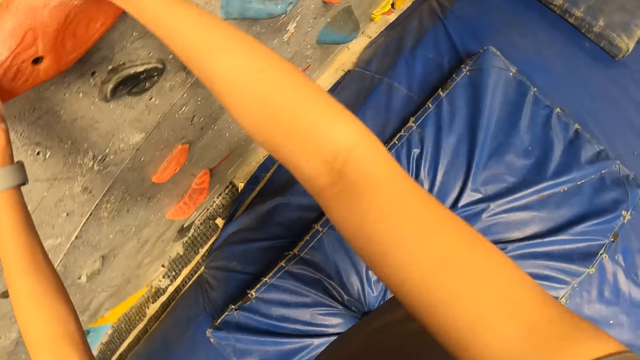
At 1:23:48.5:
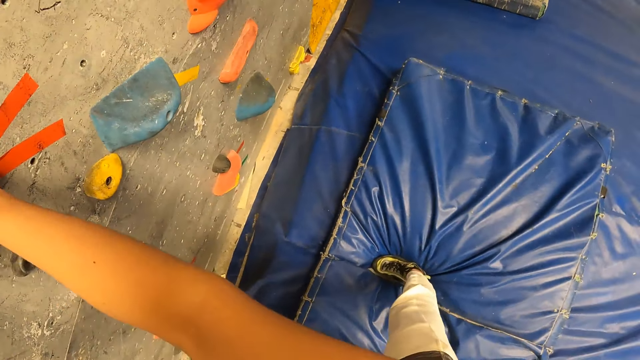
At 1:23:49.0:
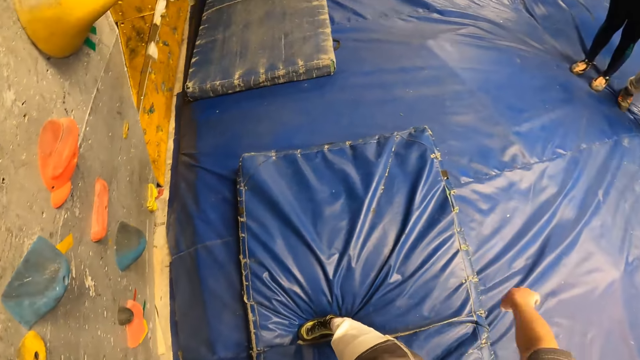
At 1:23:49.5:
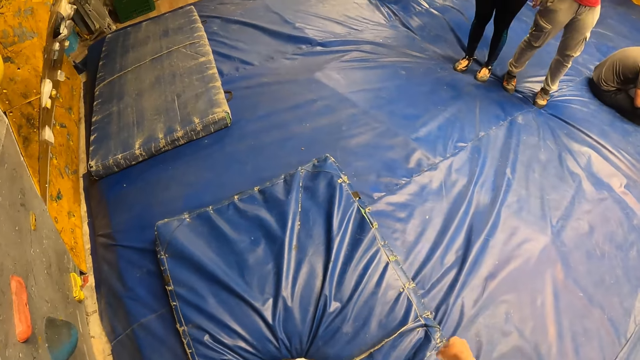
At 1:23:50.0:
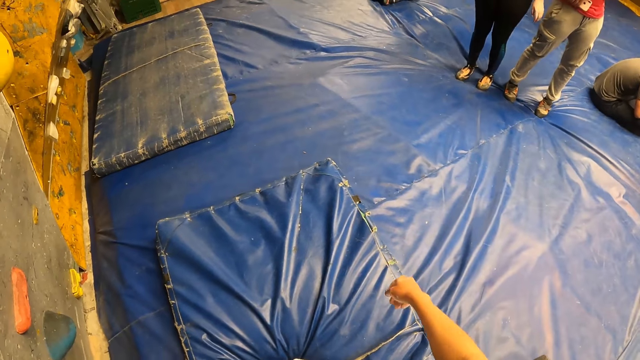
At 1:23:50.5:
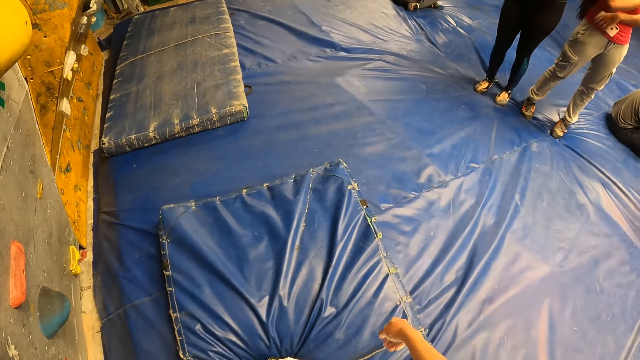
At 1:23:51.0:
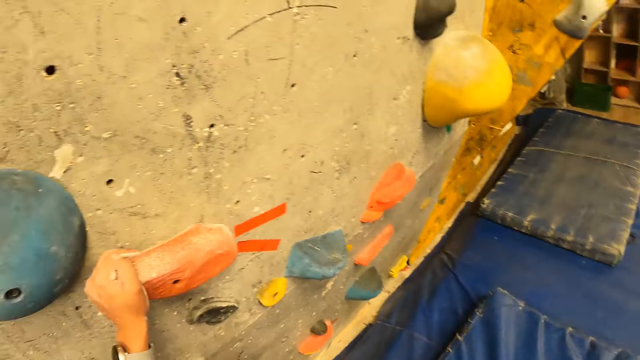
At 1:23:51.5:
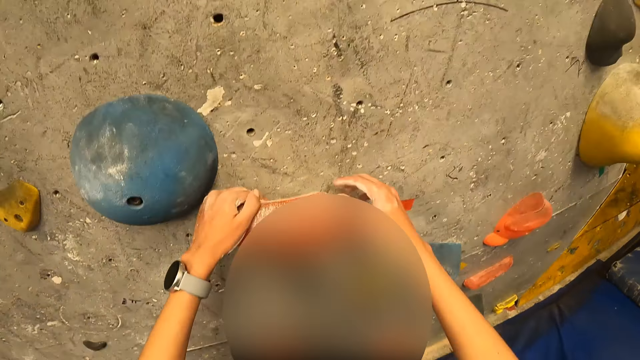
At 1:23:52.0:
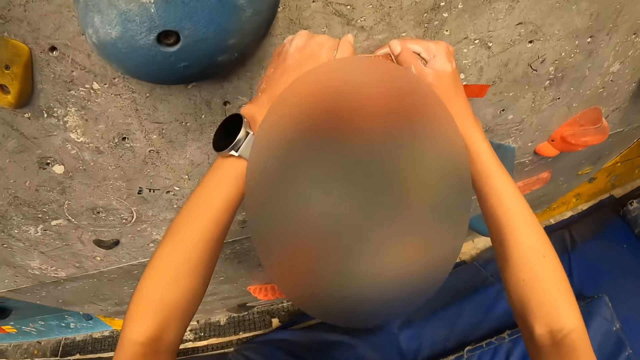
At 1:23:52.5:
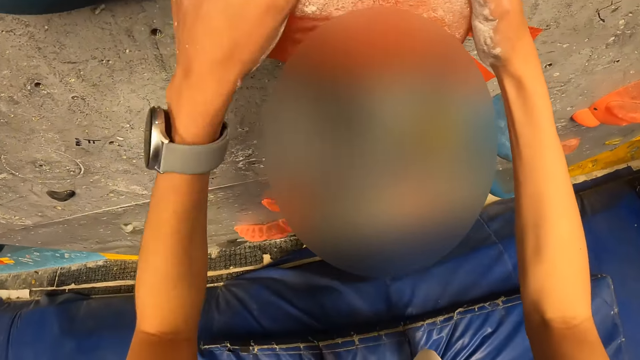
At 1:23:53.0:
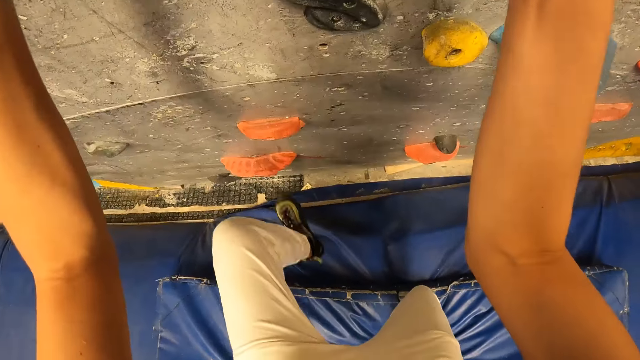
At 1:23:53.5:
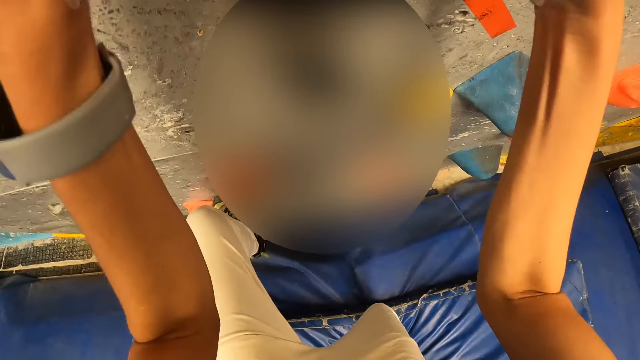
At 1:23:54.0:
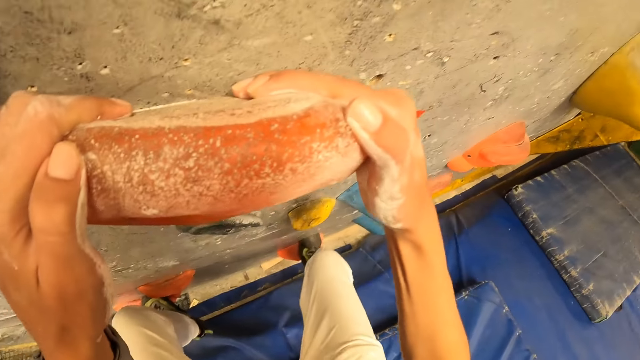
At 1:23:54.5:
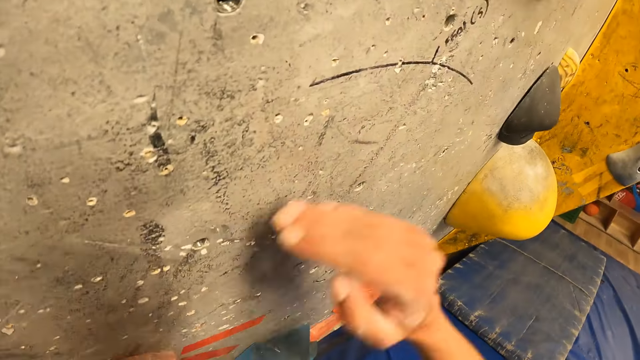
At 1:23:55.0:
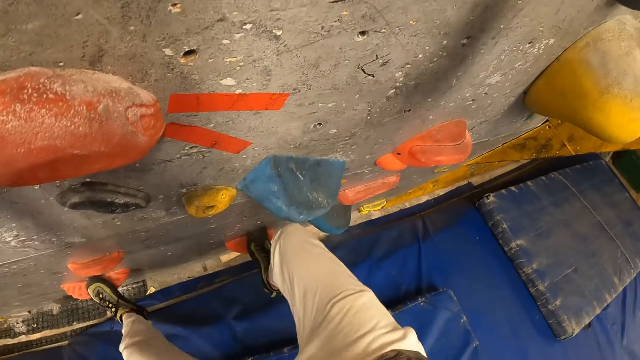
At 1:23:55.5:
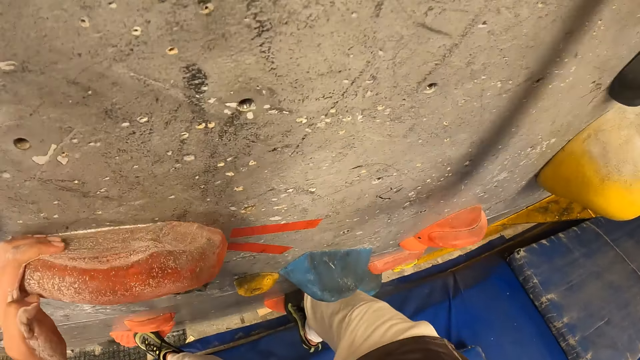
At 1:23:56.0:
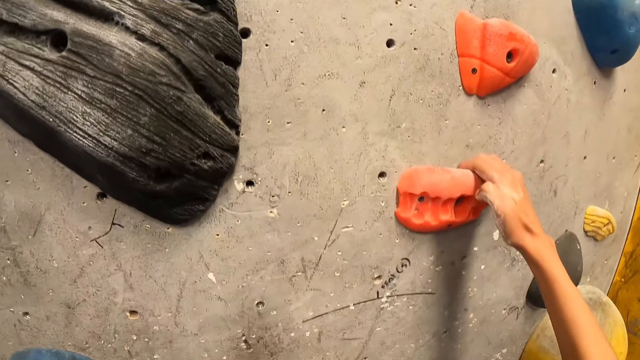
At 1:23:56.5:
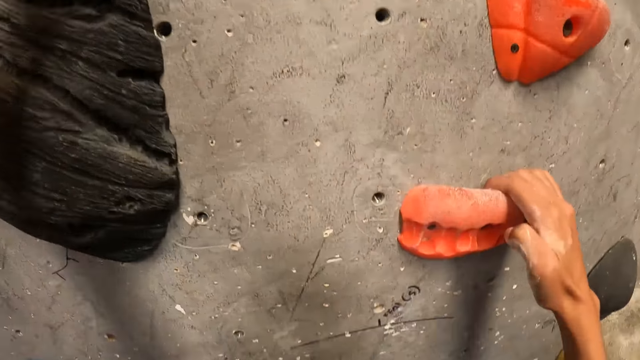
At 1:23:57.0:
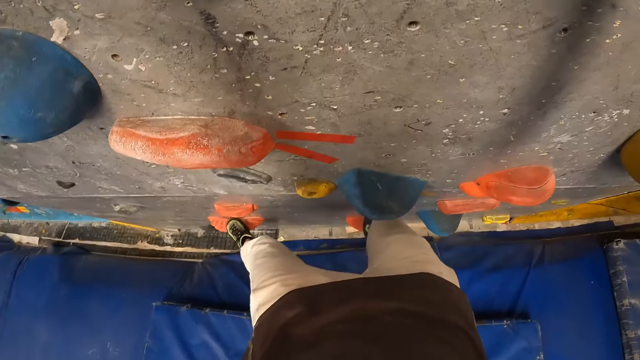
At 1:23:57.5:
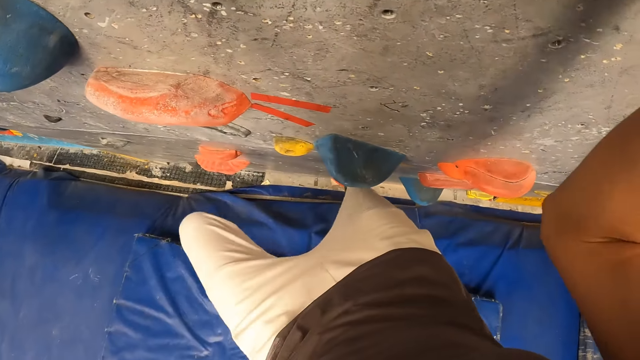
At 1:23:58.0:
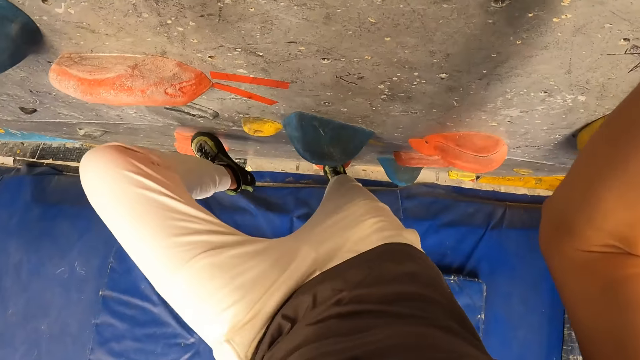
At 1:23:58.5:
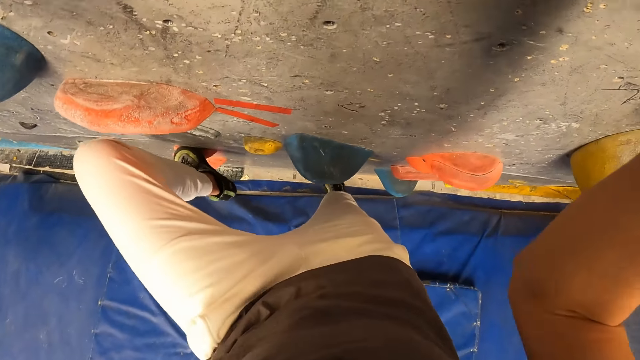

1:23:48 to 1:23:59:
The camera wearer removes her right hand from the climb hold on the bouldering wall. She stares around the boulder. She holds a climb hold on the bouldering wall with both hands. She climbs the bouldering wall with both hands.

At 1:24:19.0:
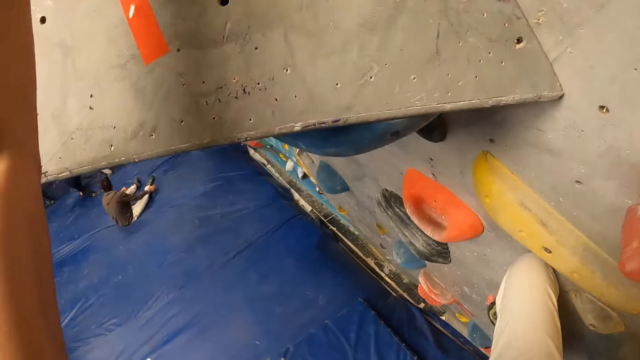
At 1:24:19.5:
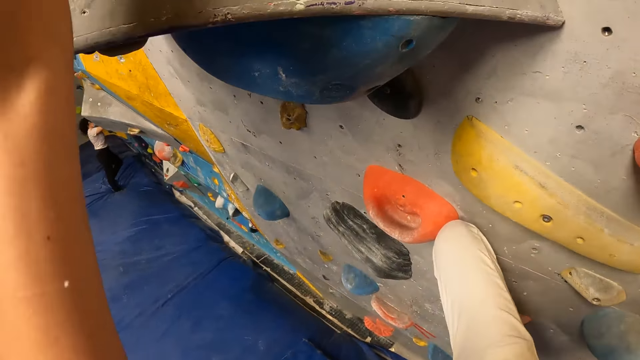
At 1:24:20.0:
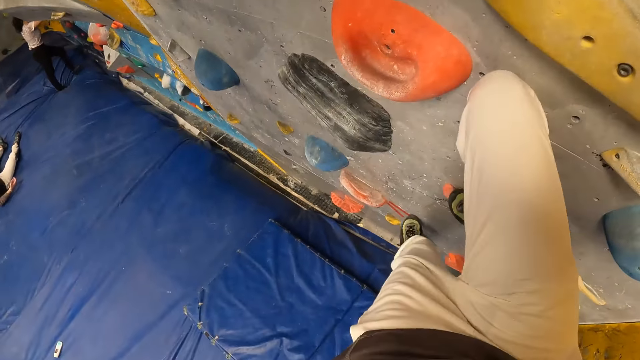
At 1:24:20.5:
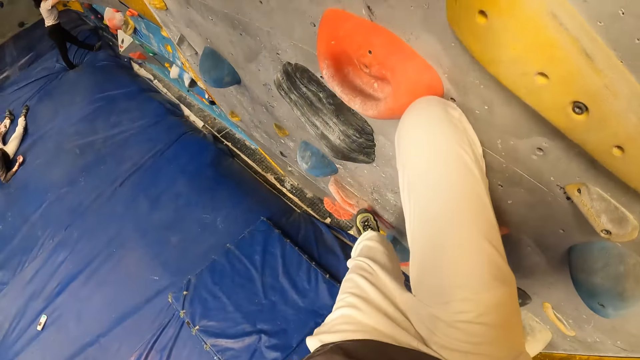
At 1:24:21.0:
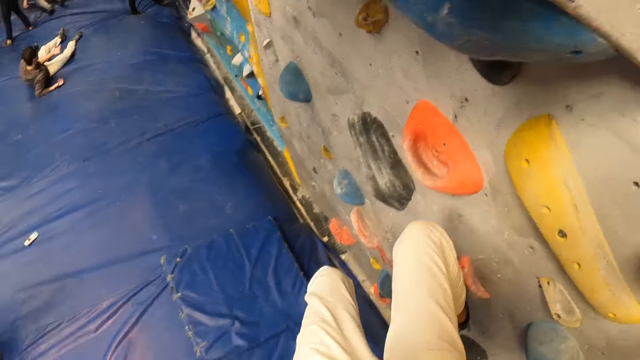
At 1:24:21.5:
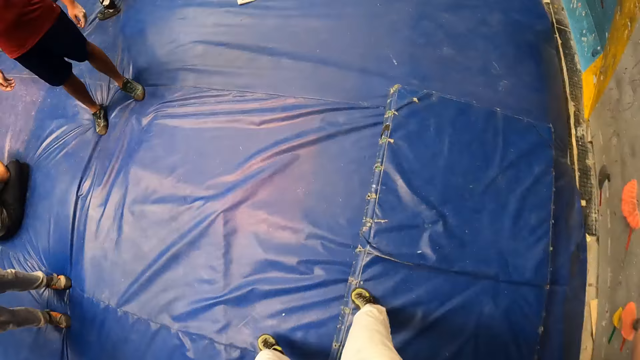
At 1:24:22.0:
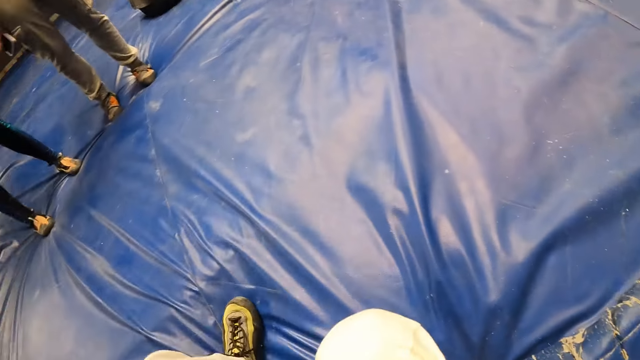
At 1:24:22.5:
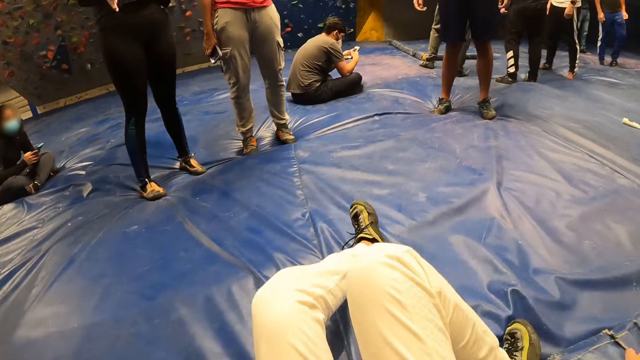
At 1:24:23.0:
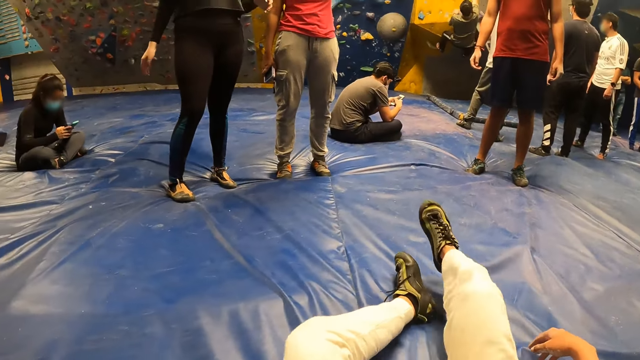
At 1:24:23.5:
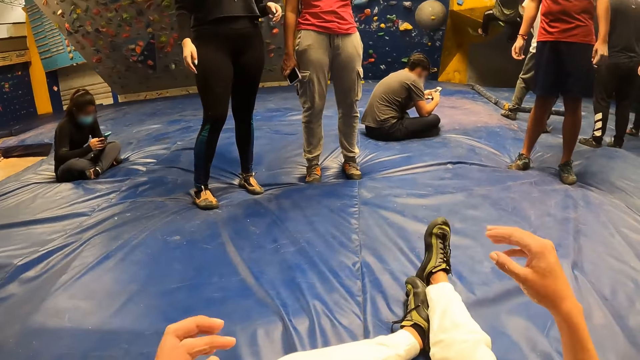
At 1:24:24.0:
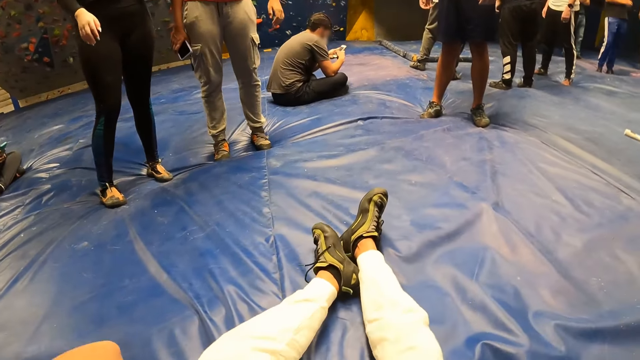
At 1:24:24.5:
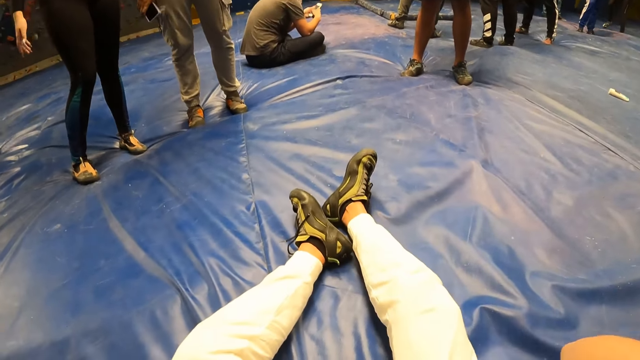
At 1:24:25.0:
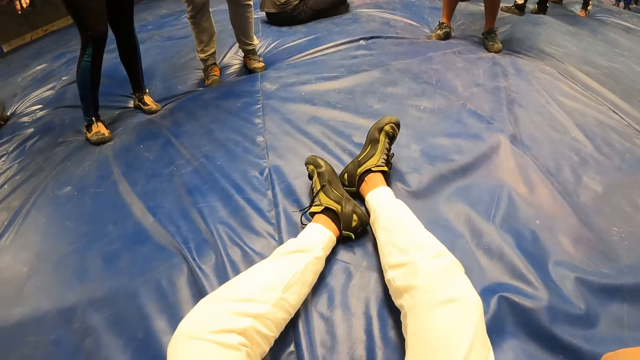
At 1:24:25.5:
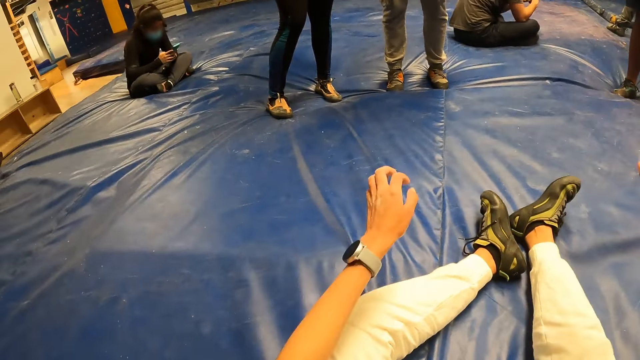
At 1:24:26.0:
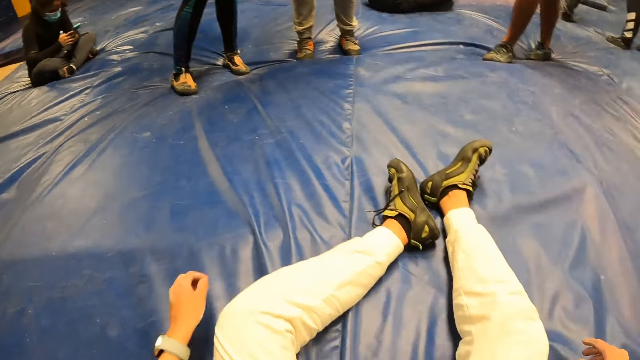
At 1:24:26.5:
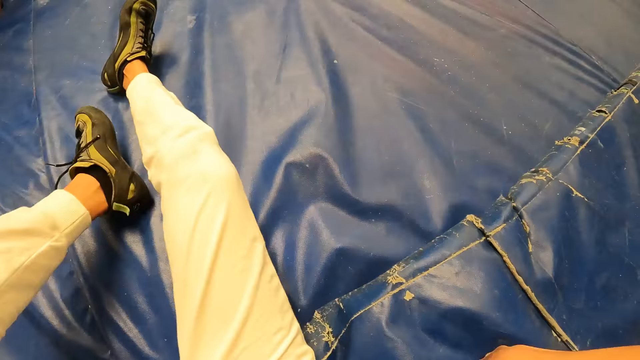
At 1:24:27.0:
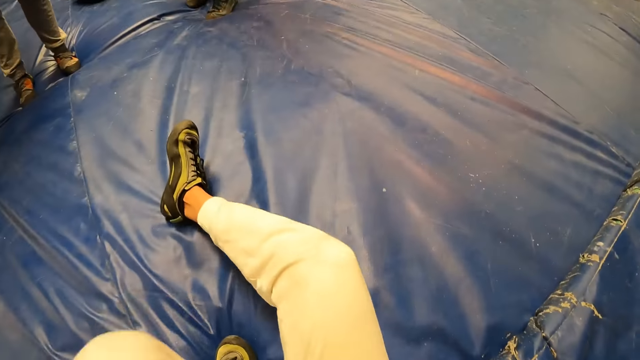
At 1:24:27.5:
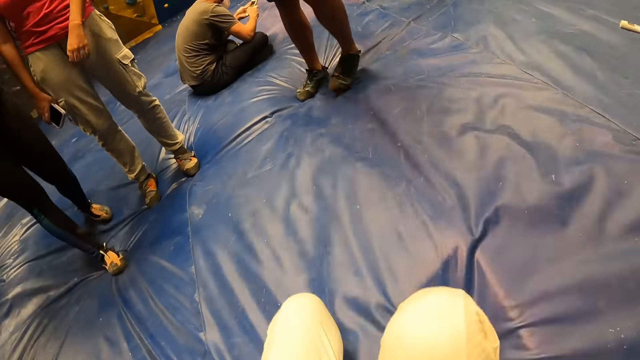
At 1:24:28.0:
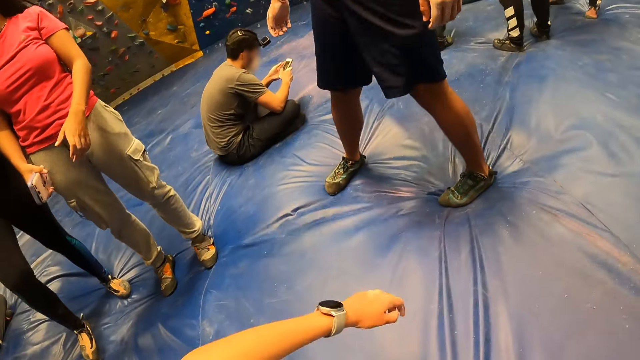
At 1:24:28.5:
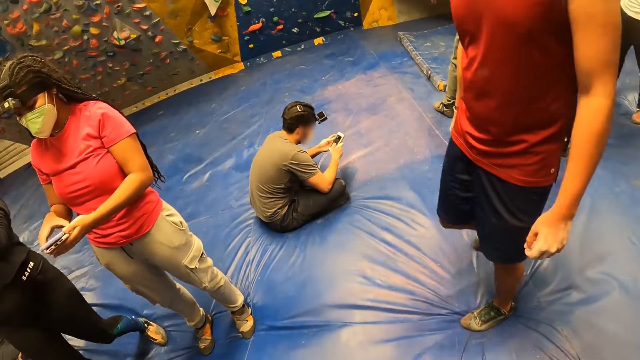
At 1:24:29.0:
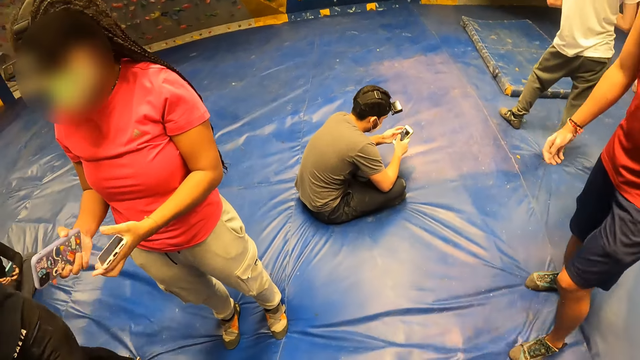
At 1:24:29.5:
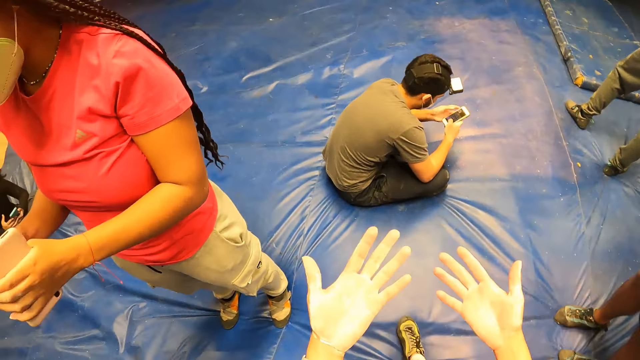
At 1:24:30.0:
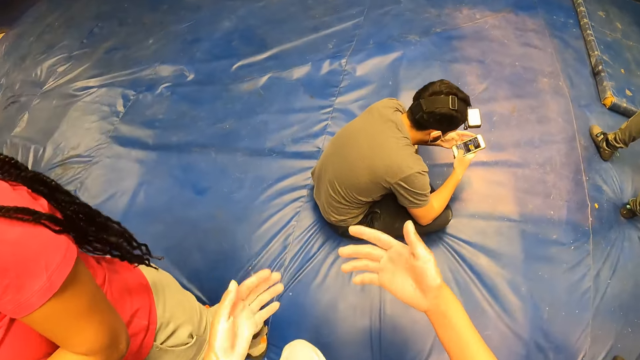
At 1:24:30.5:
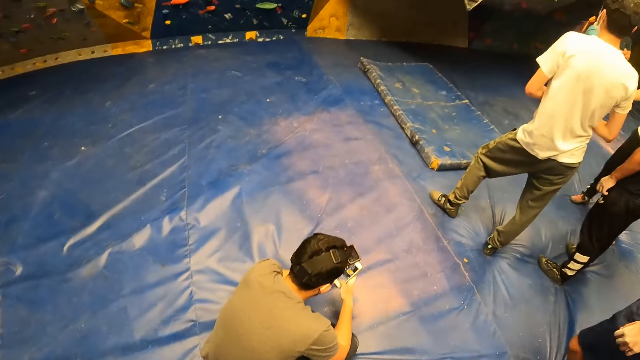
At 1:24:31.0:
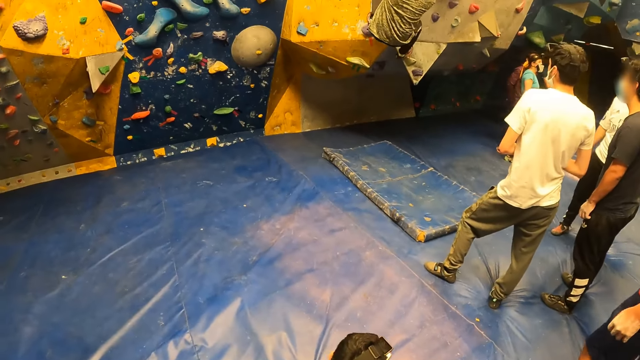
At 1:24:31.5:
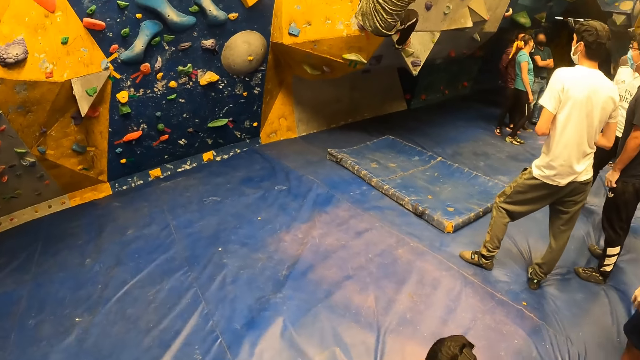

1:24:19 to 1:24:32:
The camera wearer lands on the bouldering mat. She jumps from the boulder wall. She lies on the bouldering mat and sits on the bouldering mat. She raises both hands towards her head. She stares around the boulder. She rises from the bouldering mat. The woman moves a phone in her right hand to her left hand. The camera wearer opens her hands. She stares at the hands. She stares around the boulder.
